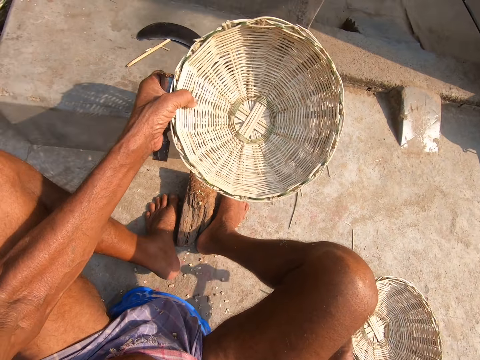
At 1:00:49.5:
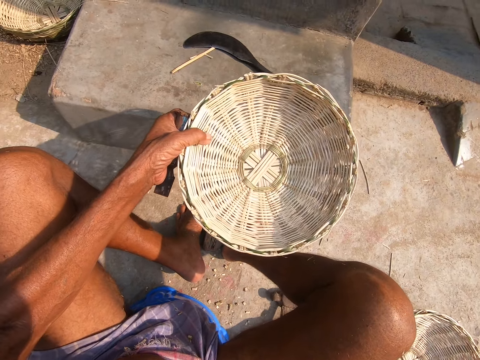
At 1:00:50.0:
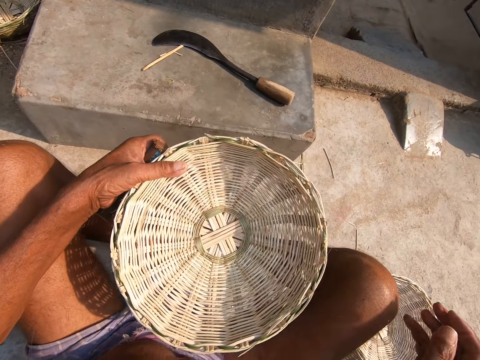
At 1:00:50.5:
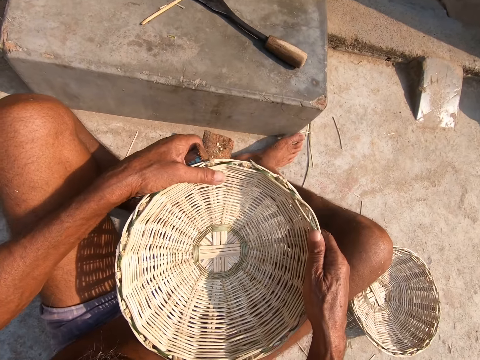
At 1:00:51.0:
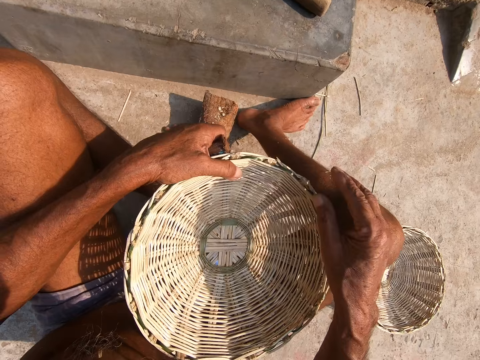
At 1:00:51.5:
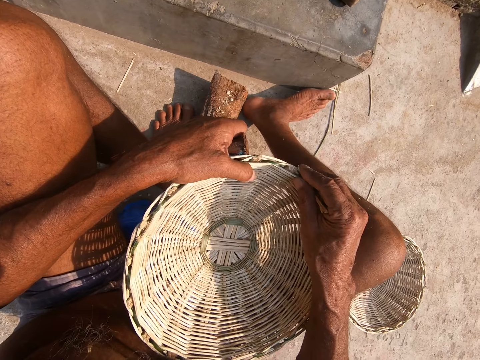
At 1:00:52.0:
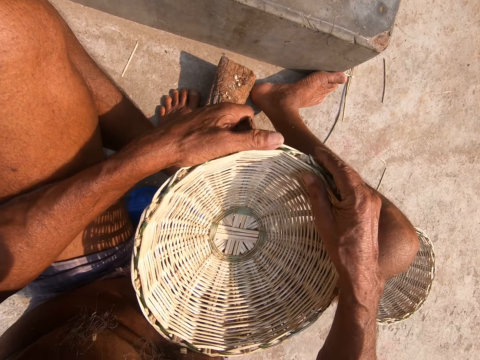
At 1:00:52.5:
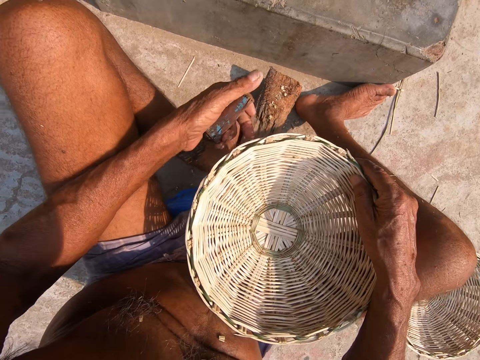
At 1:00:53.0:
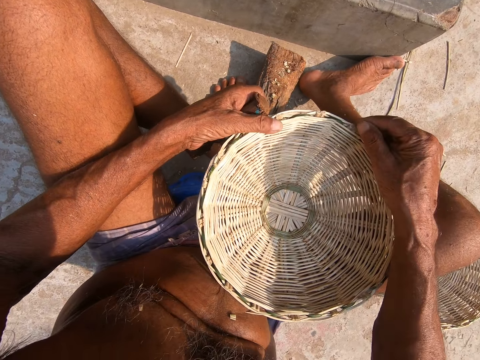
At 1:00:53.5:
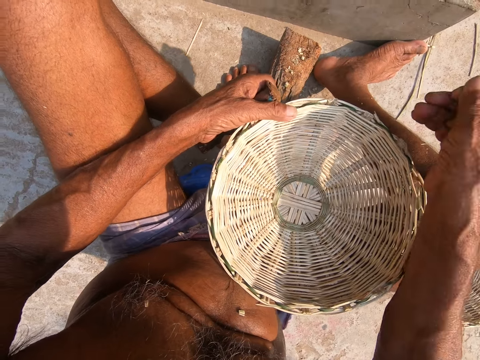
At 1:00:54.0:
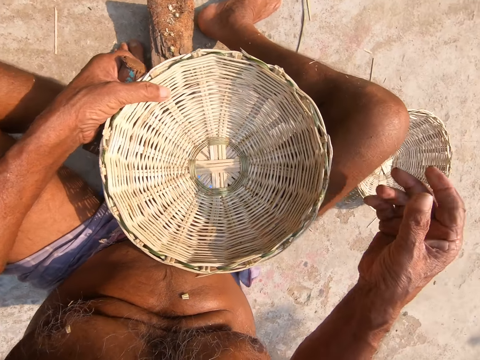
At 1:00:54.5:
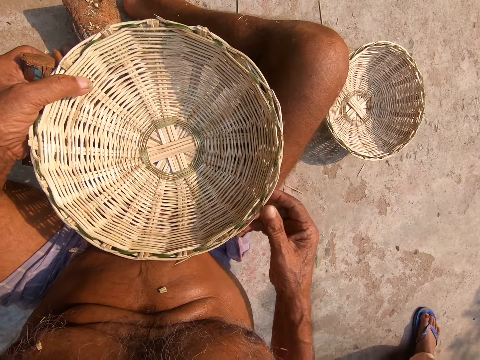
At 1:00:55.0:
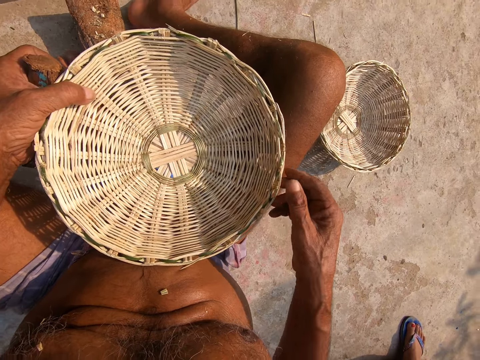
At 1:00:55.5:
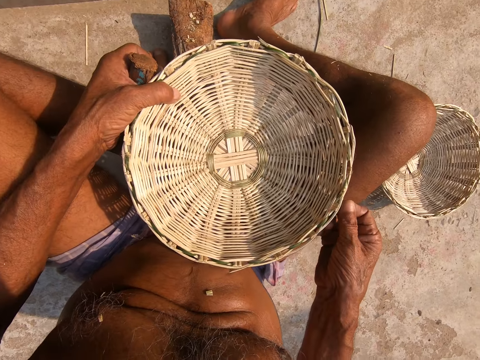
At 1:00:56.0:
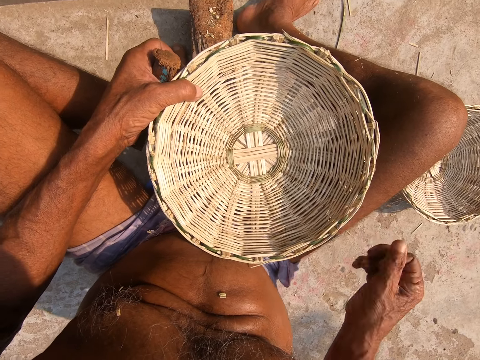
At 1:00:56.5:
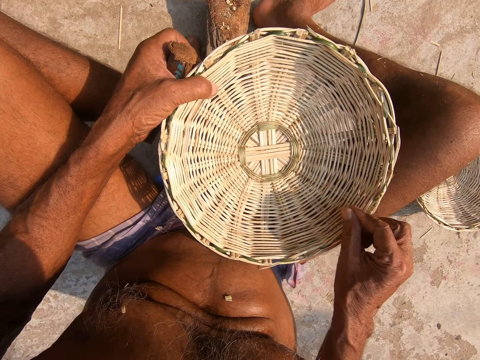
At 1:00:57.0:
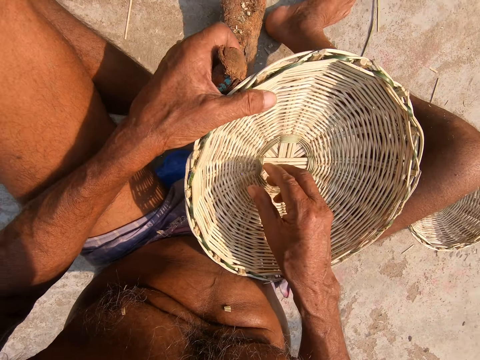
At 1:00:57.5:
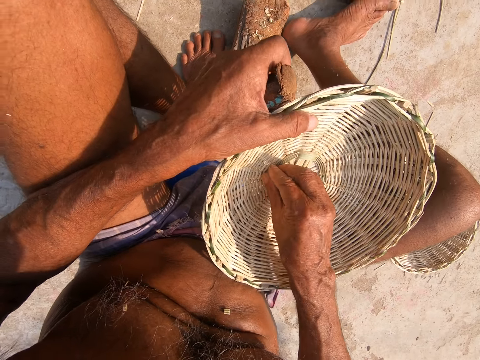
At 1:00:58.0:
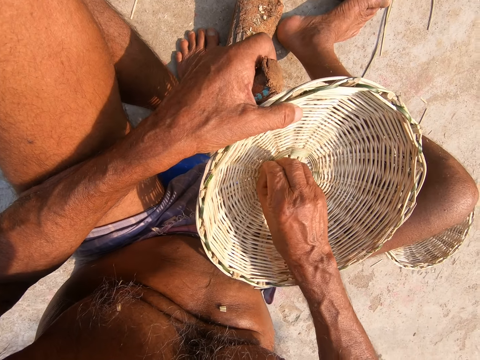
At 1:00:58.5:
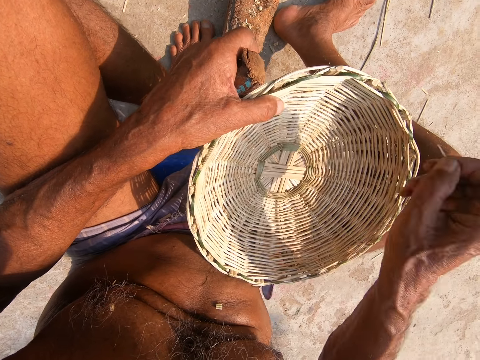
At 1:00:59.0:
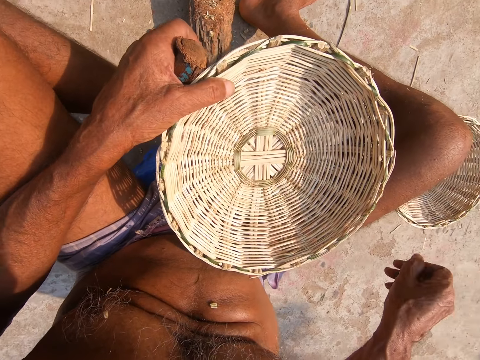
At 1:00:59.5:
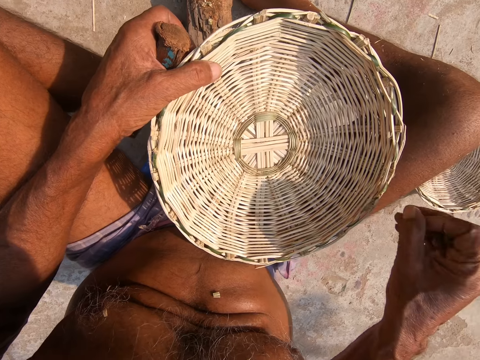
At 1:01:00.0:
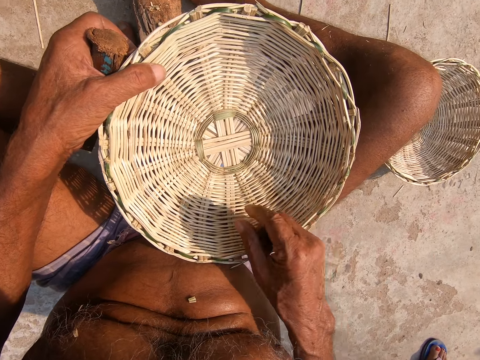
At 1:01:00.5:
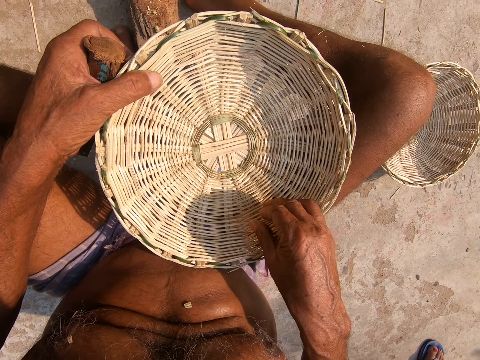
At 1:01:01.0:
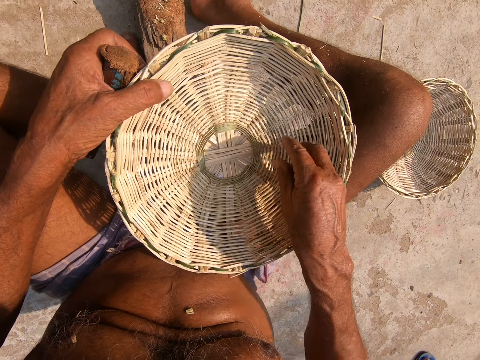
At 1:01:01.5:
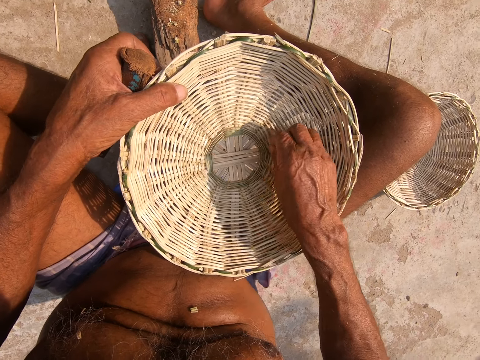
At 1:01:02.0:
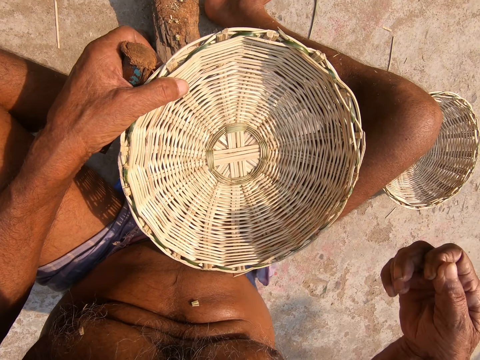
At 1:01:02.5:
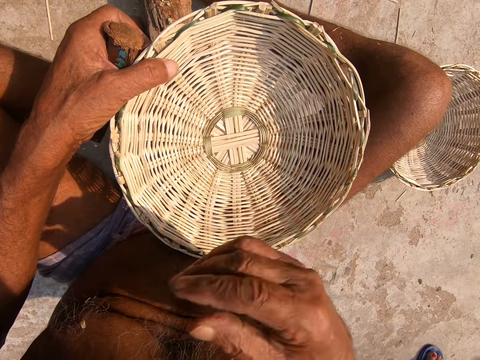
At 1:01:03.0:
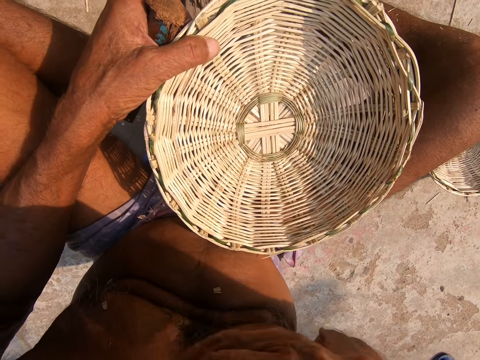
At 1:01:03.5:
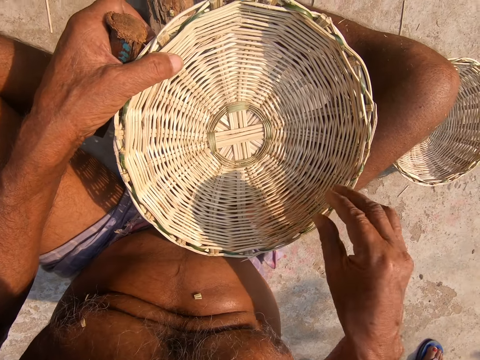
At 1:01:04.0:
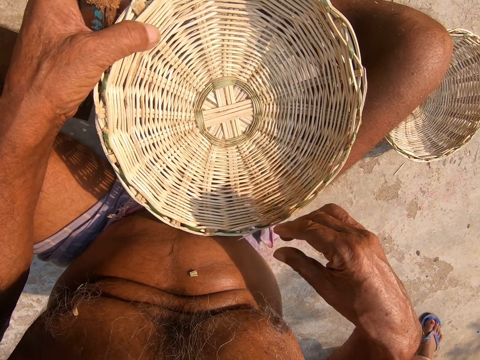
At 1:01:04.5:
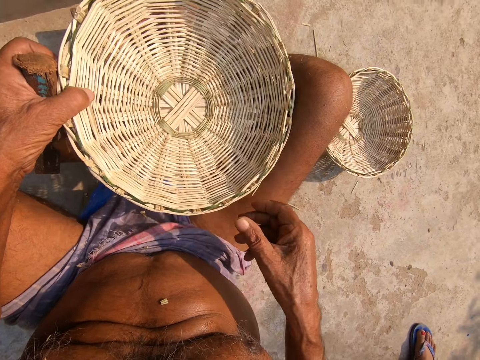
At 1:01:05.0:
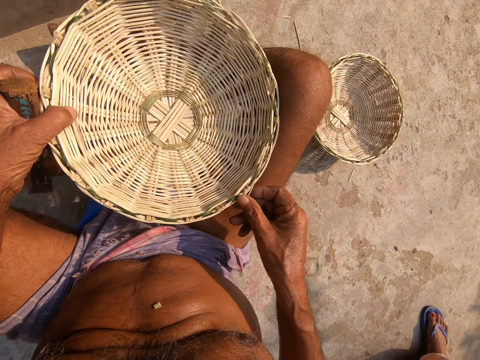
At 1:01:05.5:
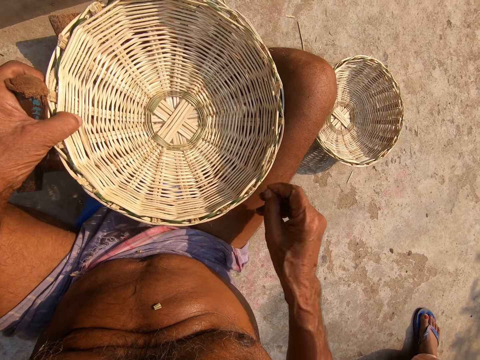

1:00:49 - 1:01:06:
The camera wearer drops the hammer in his right hand on the floor. He removes waste from the basket in his left hand with his right hand. He holds the basket. He plucks the basket. He touches his chest with his right hand.

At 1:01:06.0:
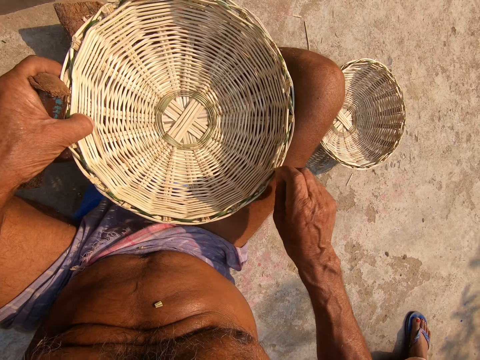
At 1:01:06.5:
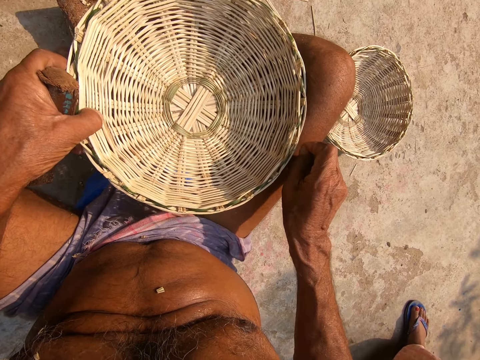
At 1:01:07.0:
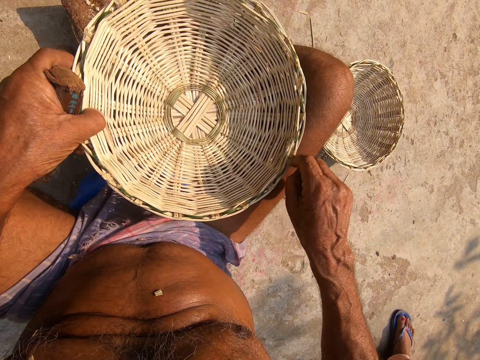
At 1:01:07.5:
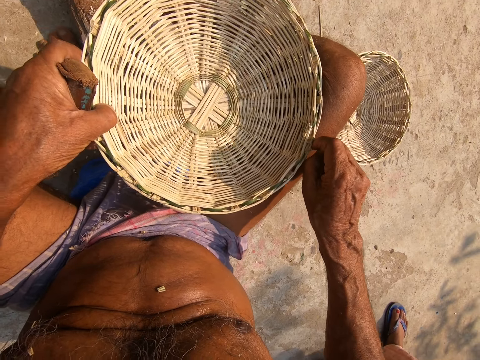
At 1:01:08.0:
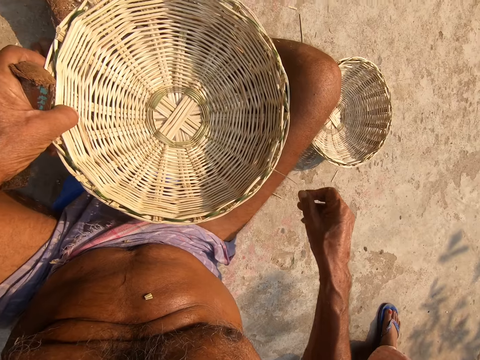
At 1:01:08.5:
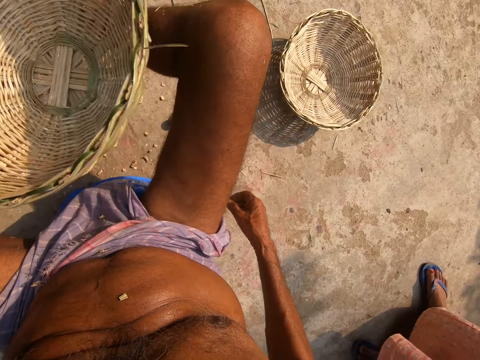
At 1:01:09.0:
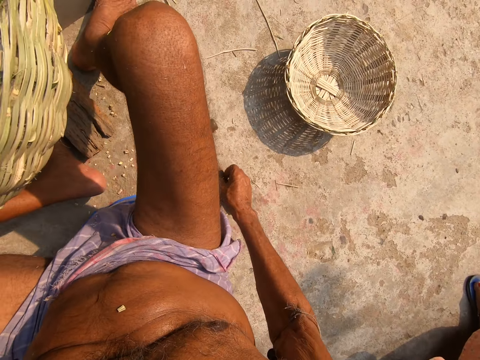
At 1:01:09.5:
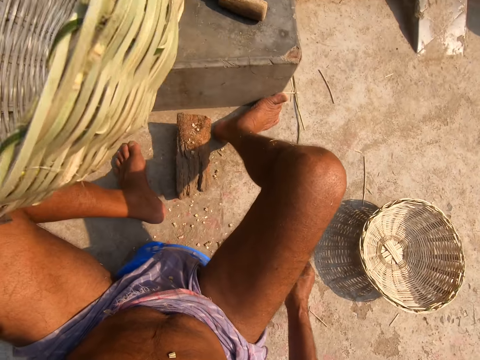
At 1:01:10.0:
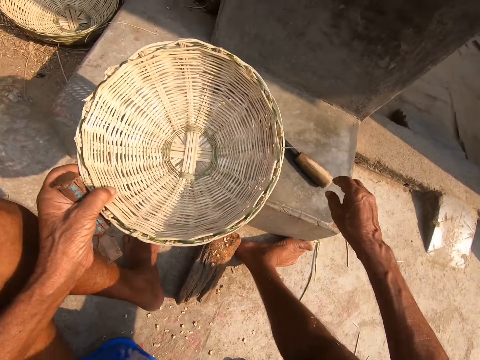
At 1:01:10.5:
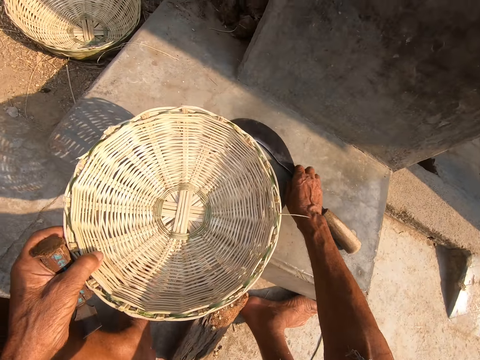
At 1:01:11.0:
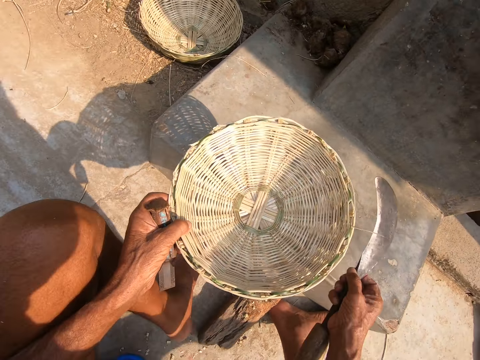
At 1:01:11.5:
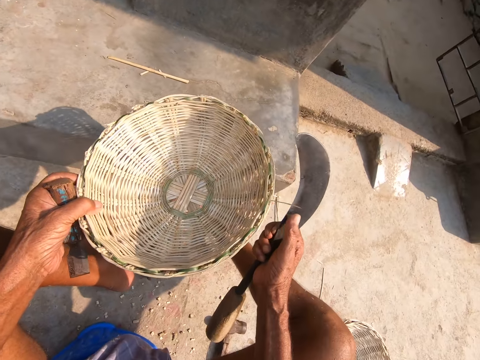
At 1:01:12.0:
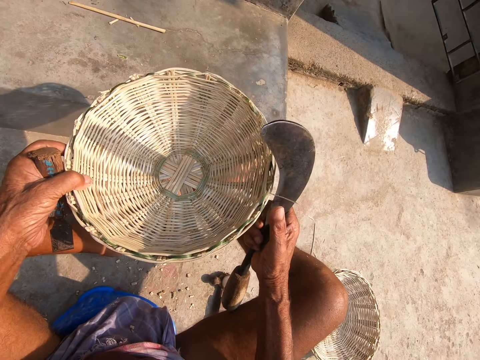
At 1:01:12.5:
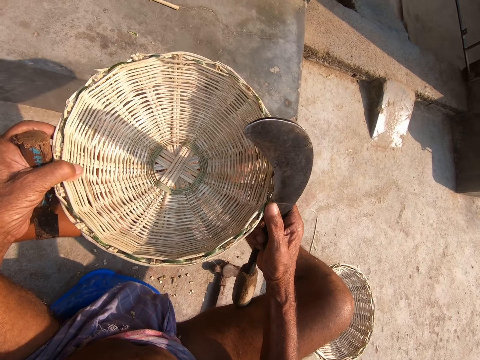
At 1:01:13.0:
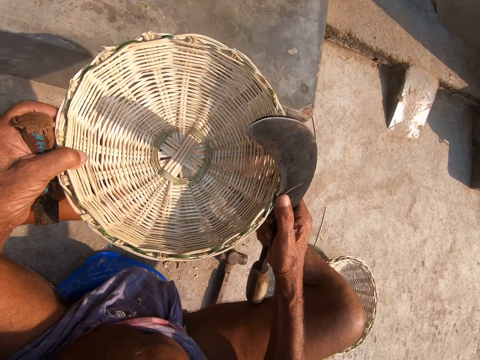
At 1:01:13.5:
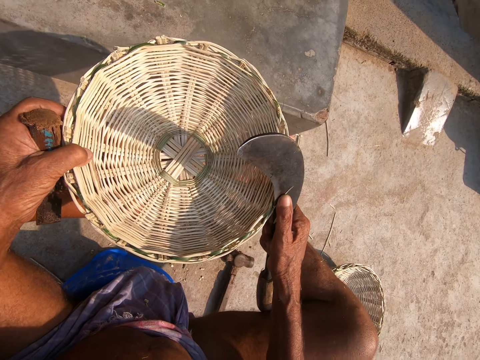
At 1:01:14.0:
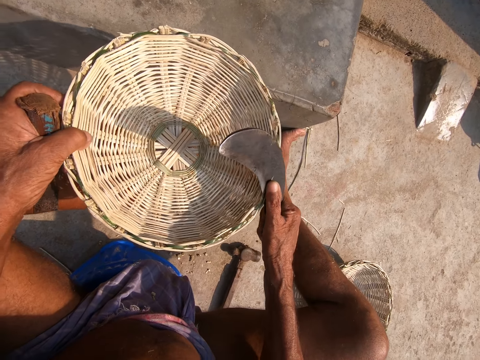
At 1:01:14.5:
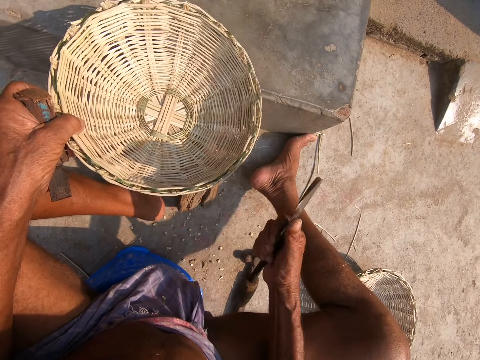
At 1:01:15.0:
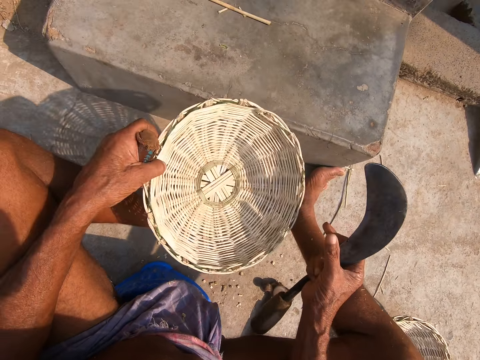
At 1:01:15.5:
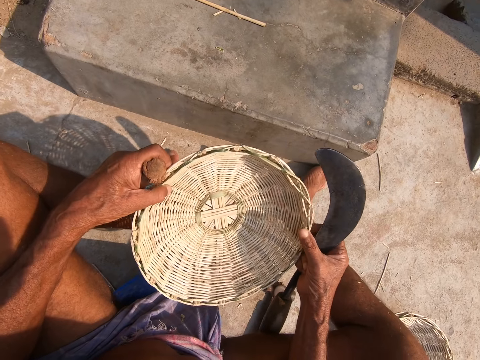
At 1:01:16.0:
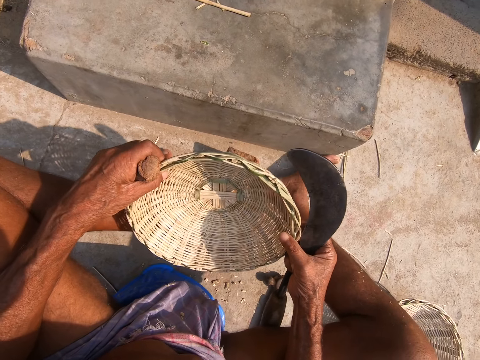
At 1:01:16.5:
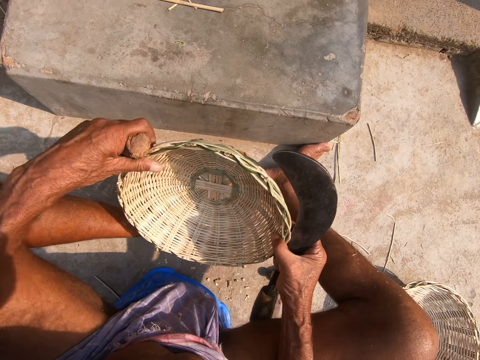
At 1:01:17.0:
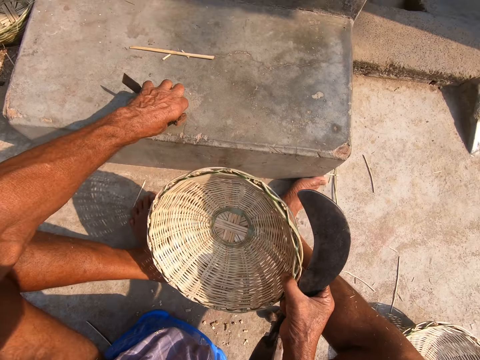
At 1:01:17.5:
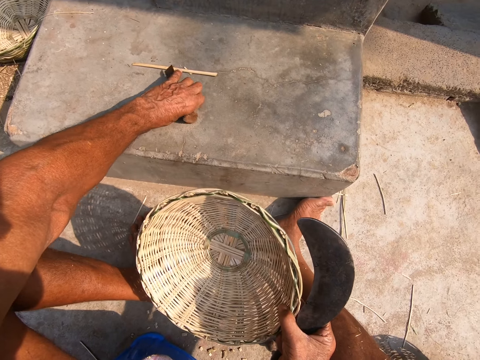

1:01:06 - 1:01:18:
The camera wearer breaks the sisal. He picks a sickle from the floor with his right hand. He cuts waste from the basket with the sickle in his right hand. He places the chisel in his left hand on the floor. He stares at the basket.
